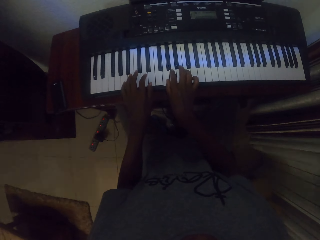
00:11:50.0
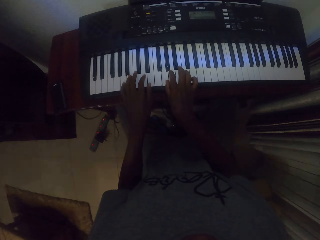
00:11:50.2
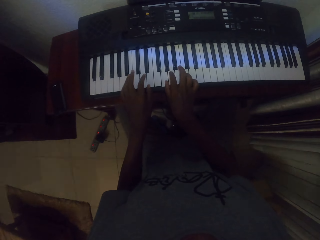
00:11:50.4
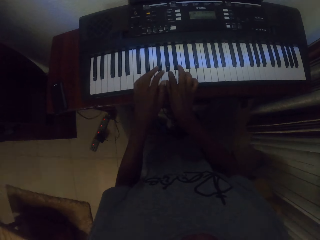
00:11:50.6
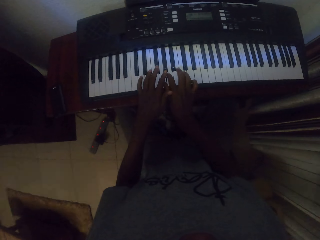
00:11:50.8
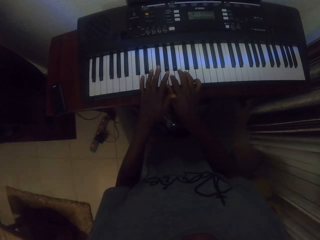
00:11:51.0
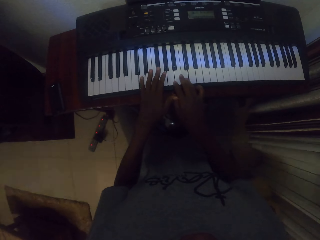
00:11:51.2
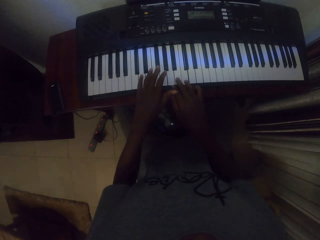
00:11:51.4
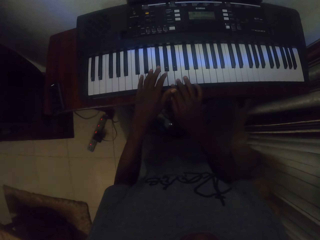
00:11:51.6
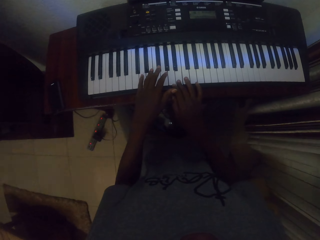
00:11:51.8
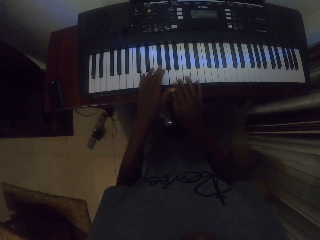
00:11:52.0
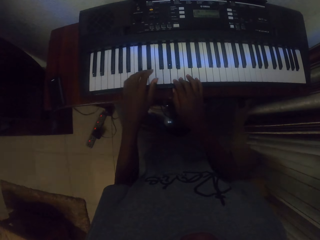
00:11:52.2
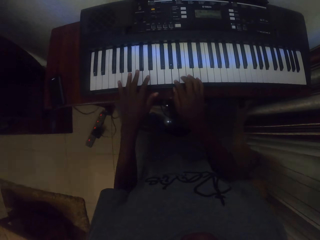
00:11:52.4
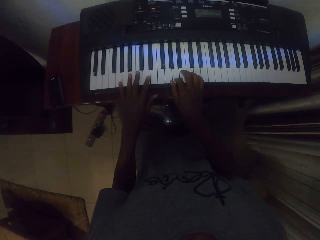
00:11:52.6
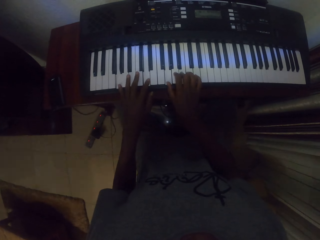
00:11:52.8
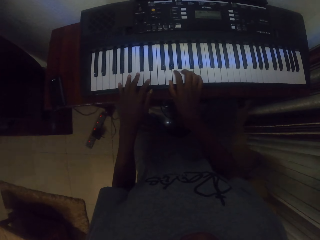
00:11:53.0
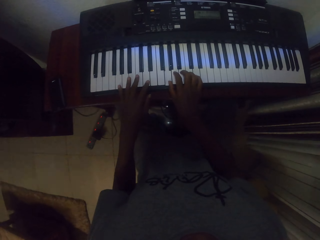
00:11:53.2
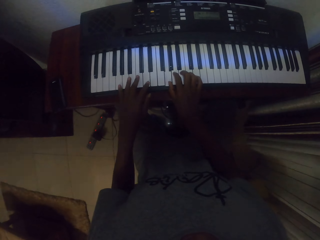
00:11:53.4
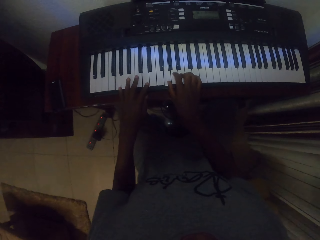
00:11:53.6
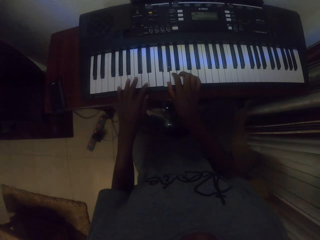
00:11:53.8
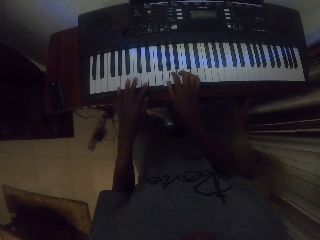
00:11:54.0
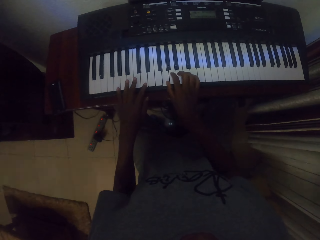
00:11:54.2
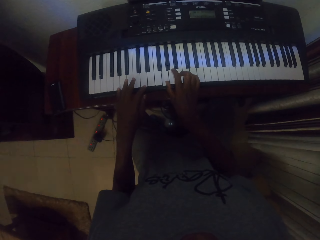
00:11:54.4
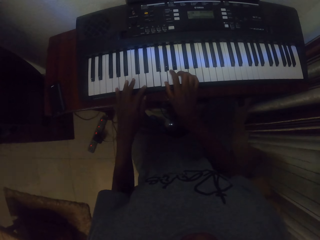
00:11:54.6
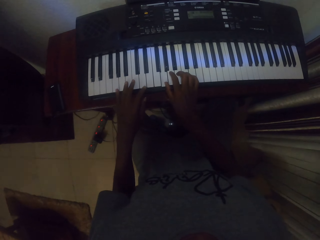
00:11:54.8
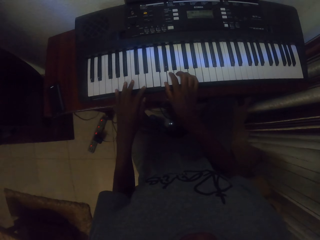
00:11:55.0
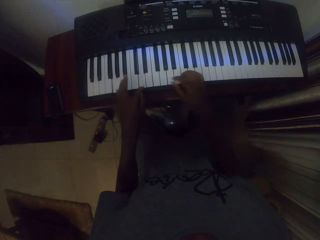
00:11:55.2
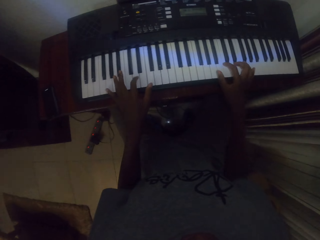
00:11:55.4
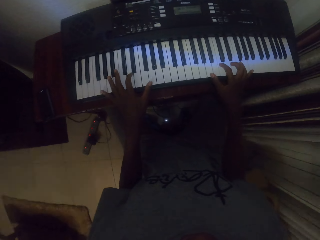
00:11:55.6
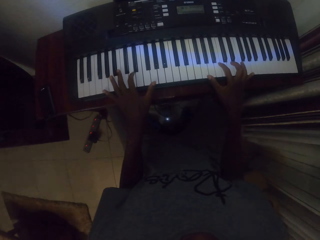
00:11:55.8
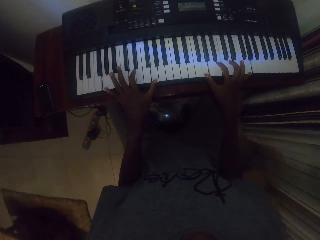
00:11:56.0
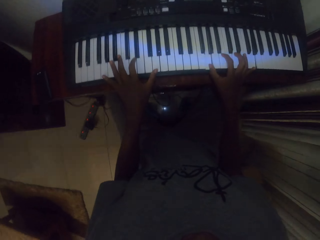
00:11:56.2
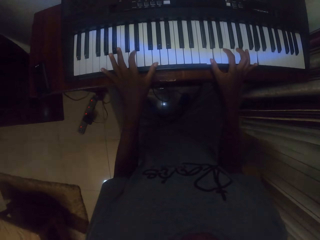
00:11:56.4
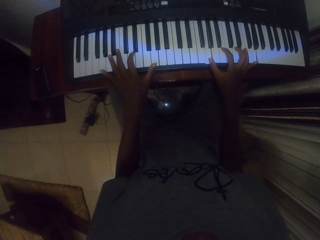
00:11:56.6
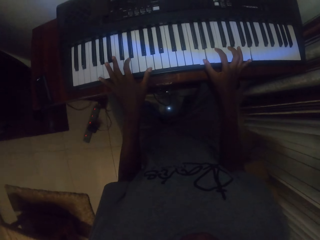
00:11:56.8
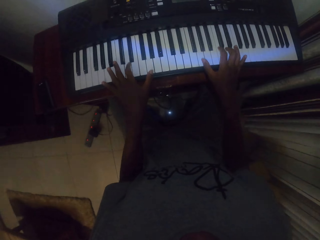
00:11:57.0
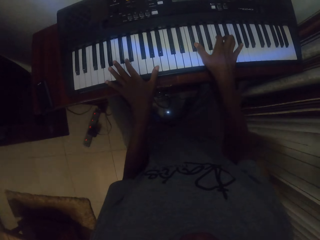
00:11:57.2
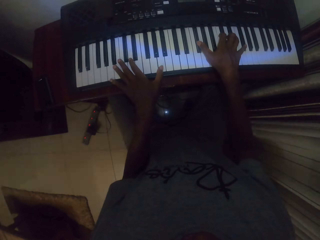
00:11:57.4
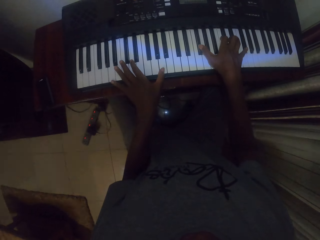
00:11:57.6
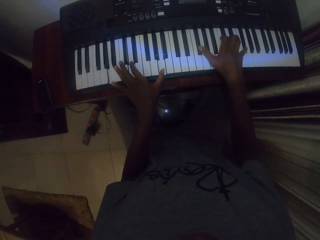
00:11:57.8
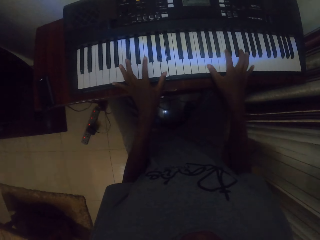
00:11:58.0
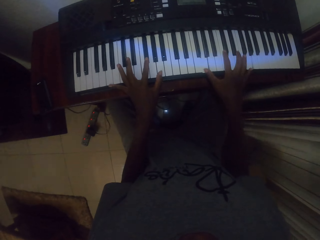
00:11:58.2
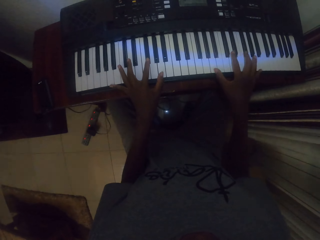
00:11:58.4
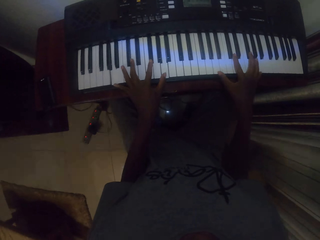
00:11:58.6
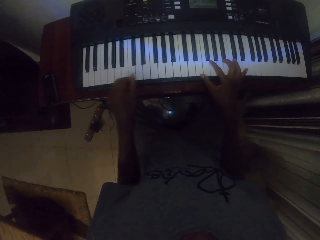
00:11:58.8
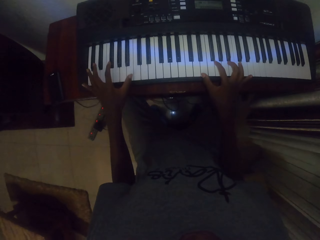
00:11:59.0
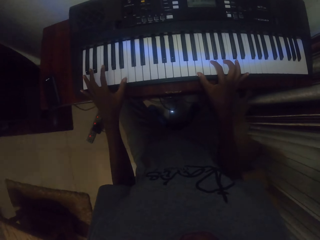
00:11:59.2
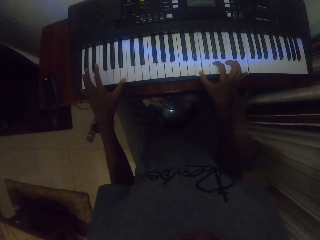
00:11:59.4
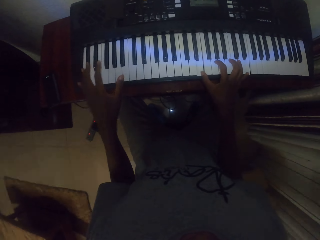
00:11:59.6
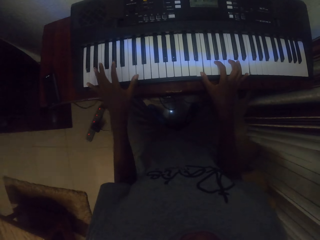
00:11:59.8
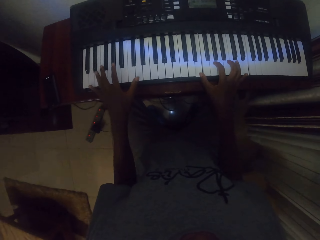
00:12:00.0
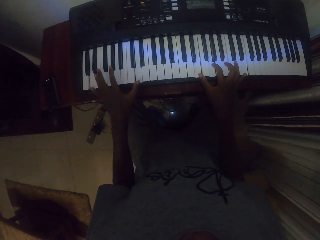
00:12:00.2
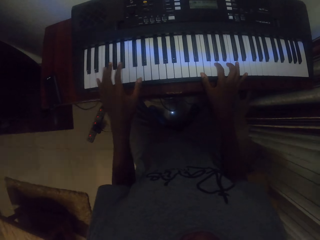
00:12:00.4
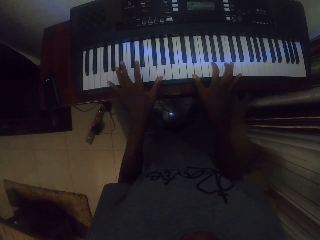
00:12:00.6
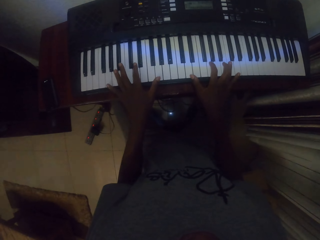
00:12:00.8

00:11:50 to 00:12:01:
The camera wearer plays the piano with both hands. They play the piano with both hands repeatedly.

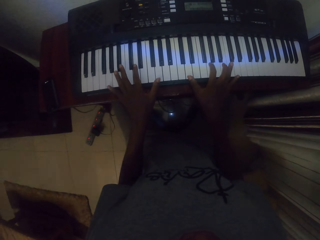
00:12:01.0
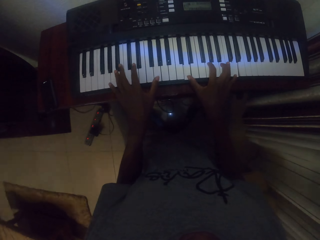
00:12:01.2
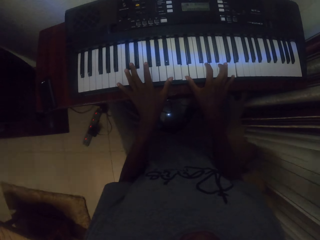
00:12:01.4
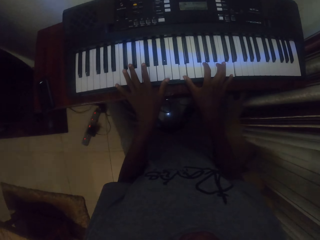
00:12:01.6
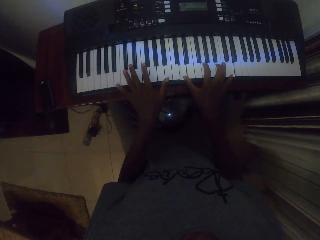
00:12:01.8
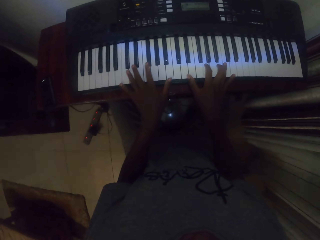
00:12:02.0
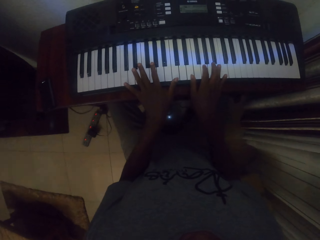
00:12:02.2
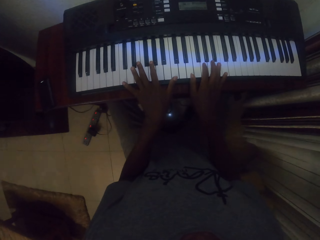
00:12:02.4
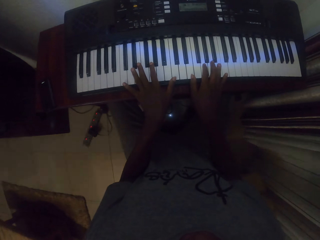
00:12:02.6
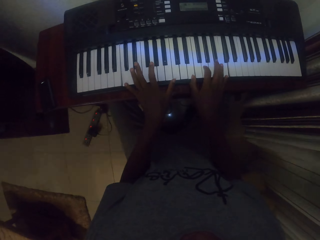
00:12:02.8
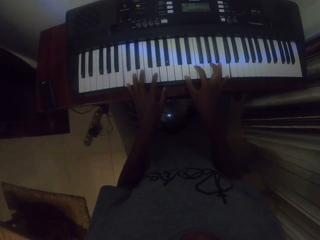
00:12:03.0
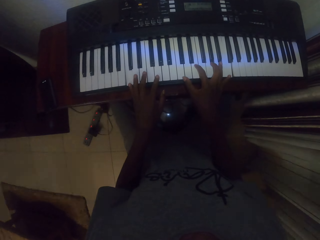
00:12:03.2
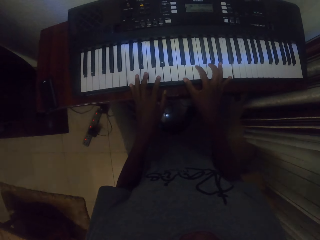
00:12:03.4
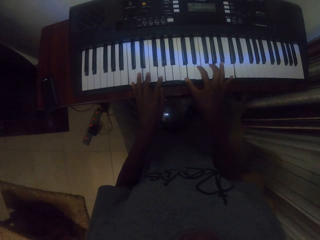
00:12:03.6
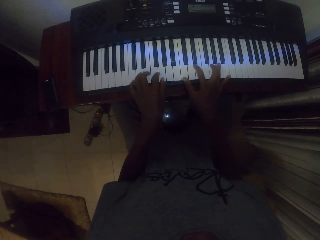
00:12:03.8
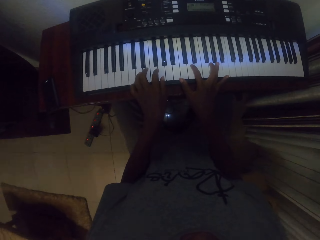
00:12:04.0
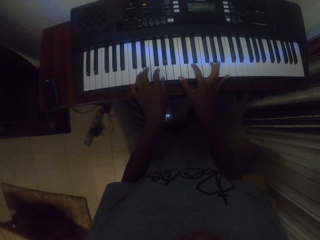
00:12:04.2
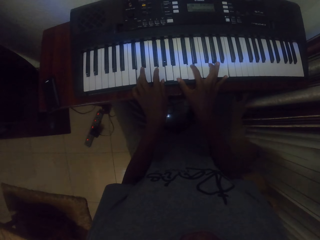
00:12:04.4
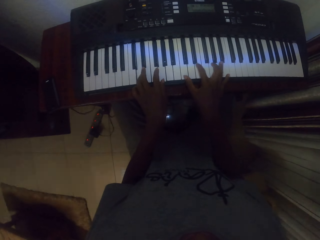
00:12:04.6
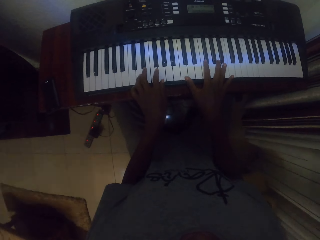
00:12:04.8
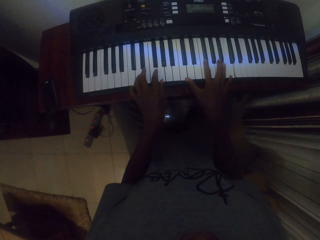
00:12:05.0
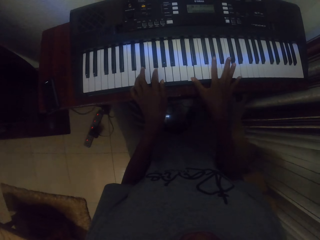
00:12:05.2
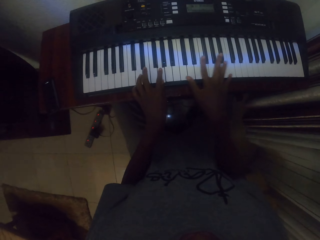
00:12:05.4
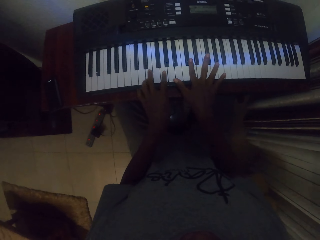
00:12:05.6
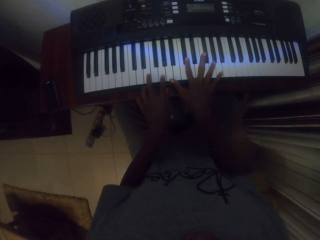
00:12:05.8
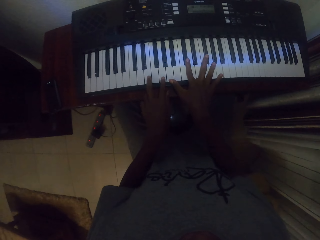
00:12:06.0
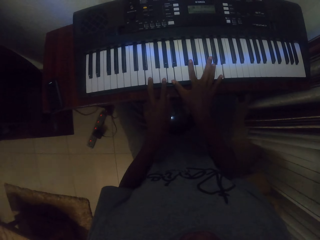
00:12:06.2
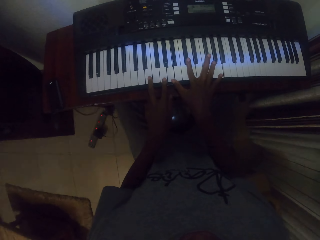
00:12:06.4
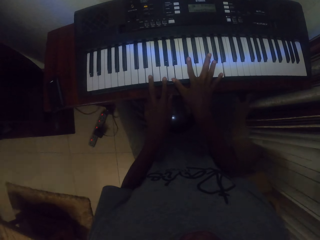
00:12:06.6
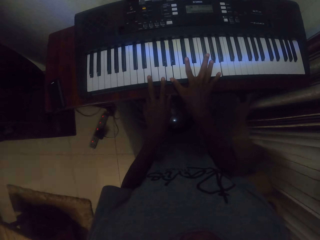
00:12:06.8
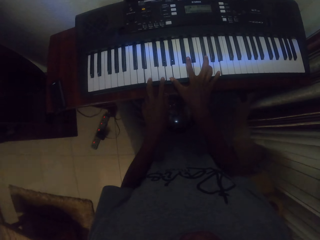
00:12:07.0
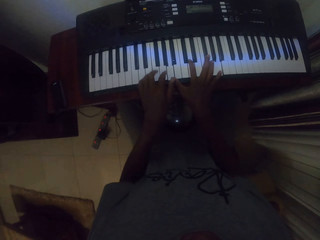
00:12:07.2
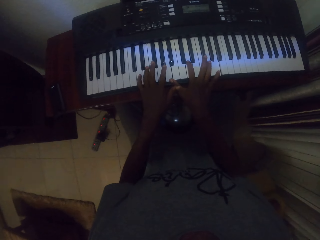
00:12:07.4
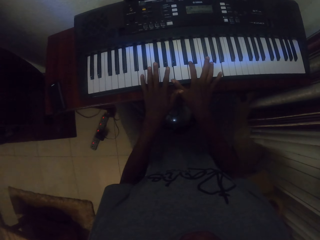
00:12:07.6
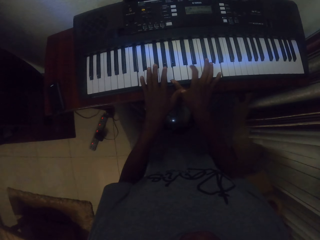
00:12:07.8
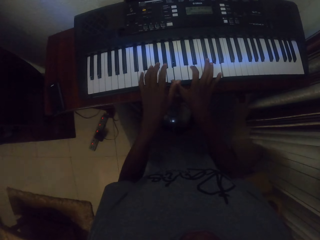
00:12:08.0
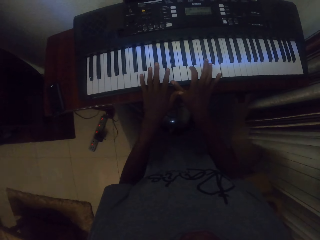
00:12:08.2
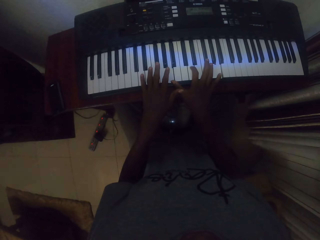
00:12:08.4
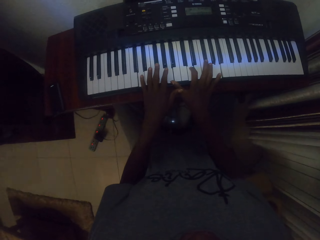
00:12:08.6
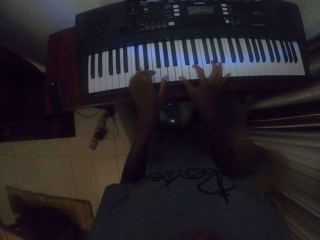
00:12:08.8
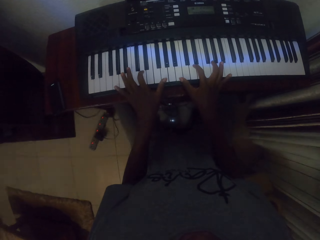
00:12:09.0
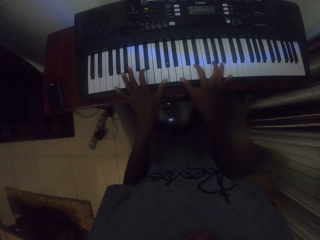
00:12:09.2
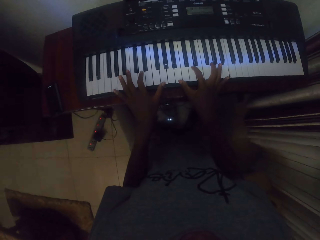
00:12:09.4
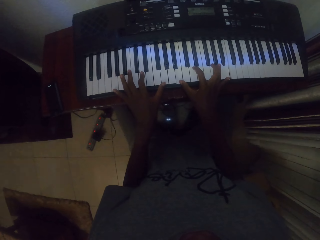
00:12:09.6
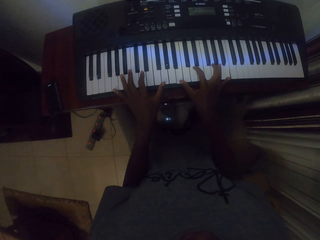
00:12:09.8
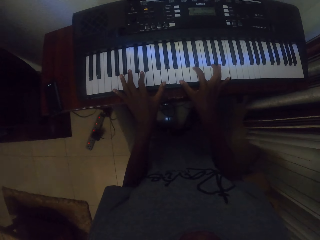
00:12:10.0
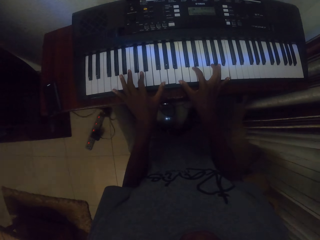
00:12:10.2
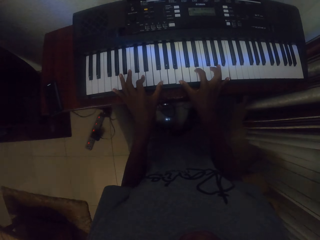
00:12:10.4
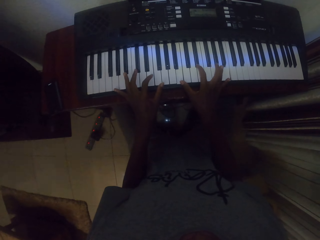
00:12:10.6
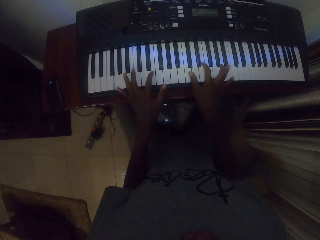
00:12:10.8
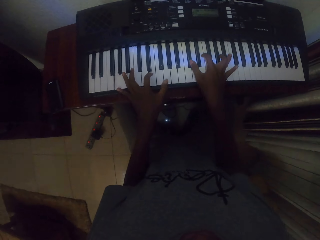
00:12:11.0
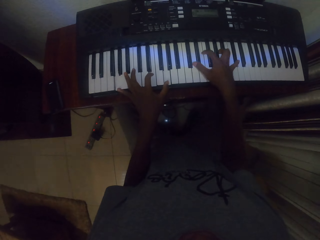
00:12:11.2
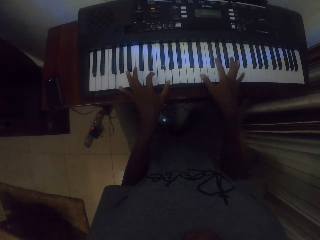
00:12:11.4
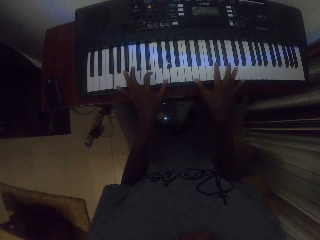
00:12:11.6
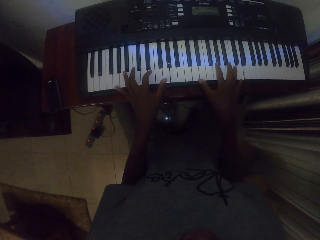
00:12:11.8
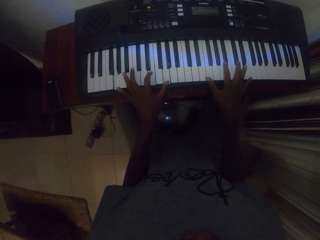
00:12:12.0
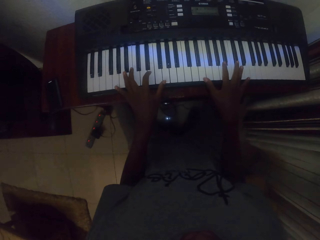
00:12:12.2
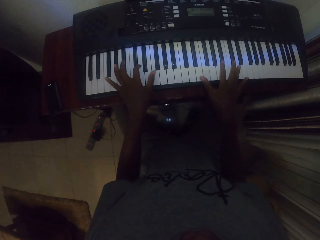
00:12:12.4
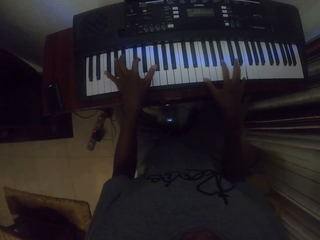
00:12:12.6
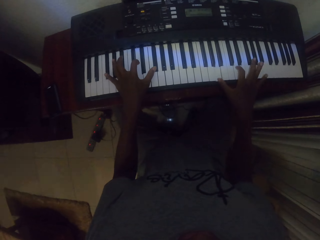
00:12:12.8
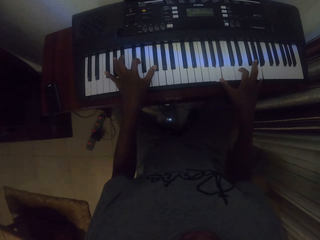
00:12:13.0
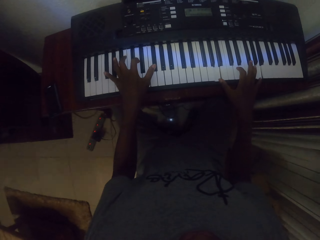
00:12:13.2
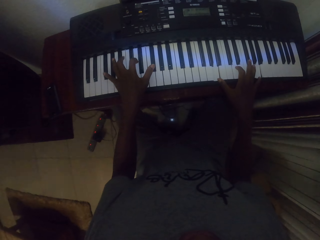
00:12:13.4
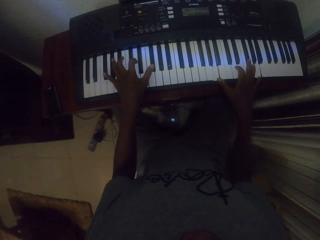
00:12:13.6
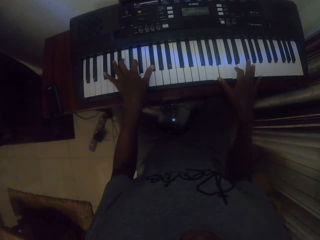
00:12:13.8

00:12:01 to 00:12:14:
The camera wearer plays the piano with both hands. They play the piano with both hands repeatedly.
